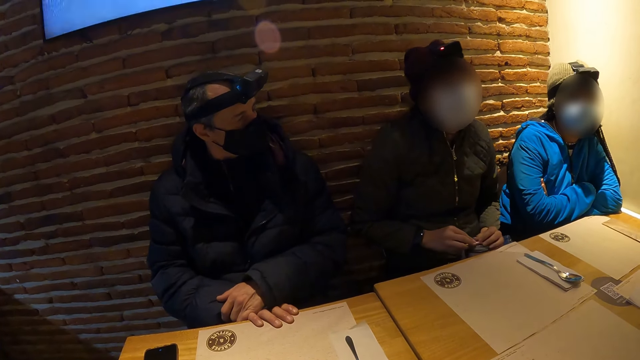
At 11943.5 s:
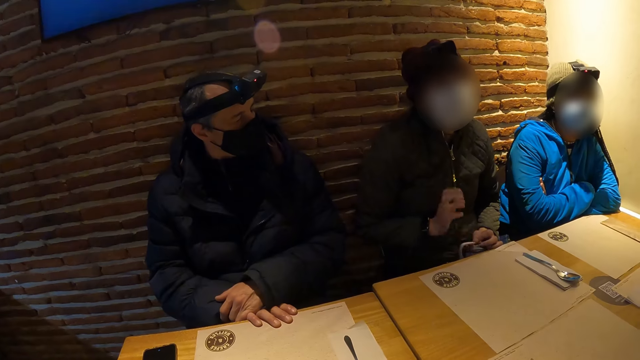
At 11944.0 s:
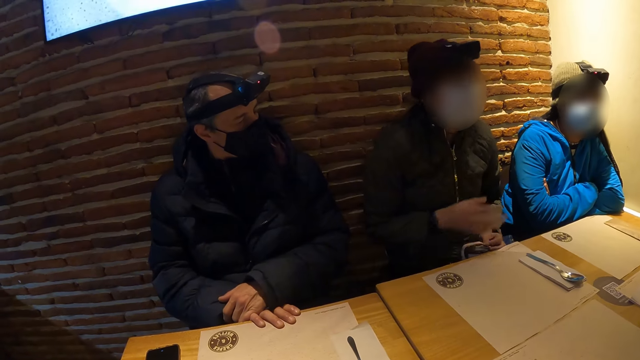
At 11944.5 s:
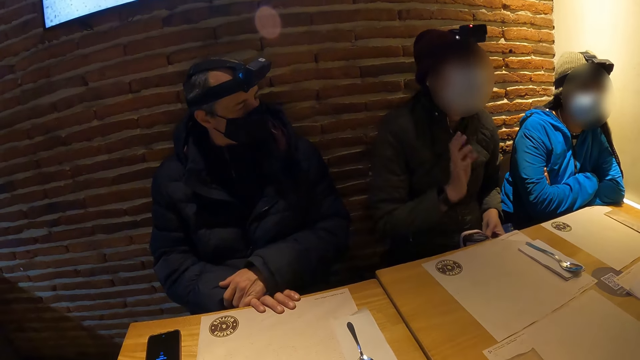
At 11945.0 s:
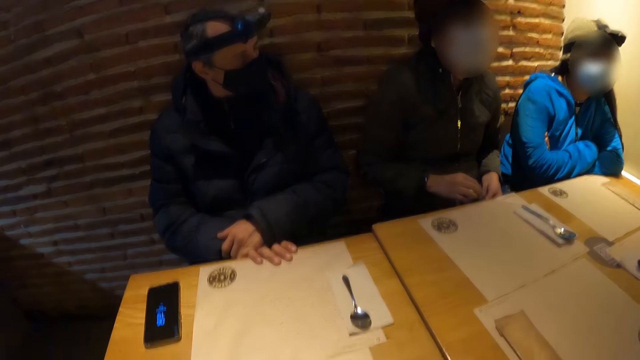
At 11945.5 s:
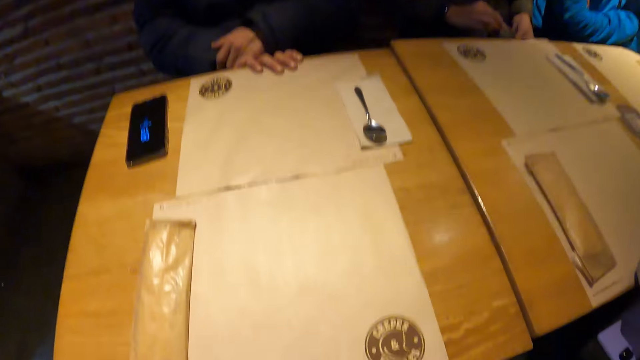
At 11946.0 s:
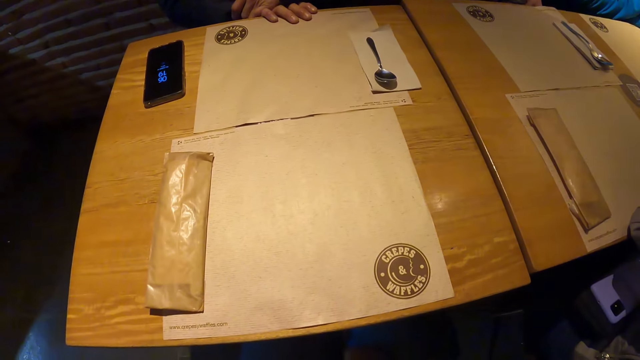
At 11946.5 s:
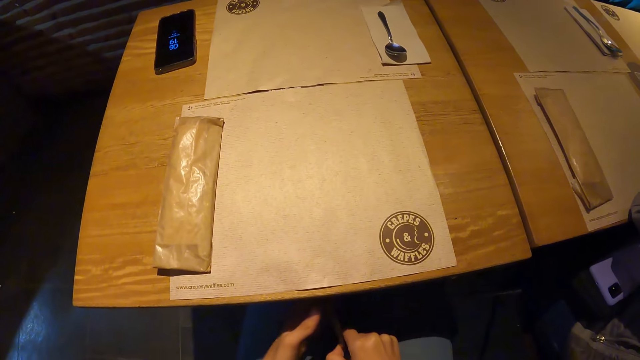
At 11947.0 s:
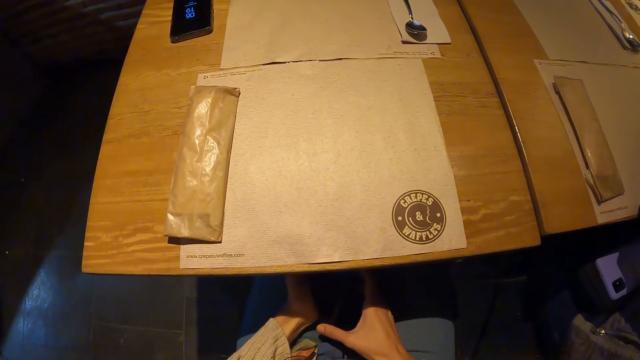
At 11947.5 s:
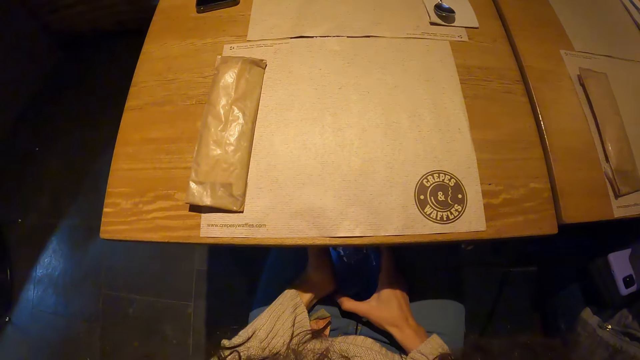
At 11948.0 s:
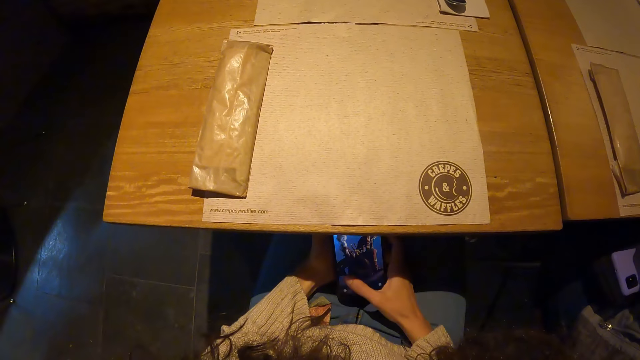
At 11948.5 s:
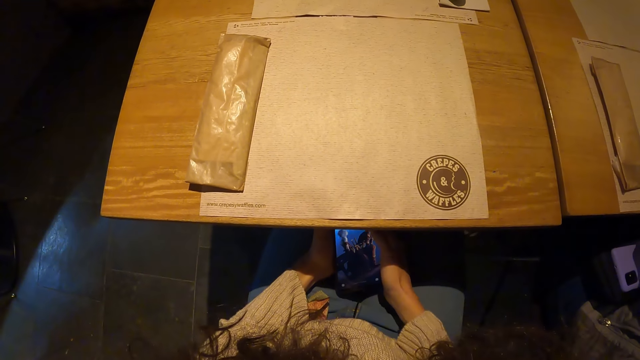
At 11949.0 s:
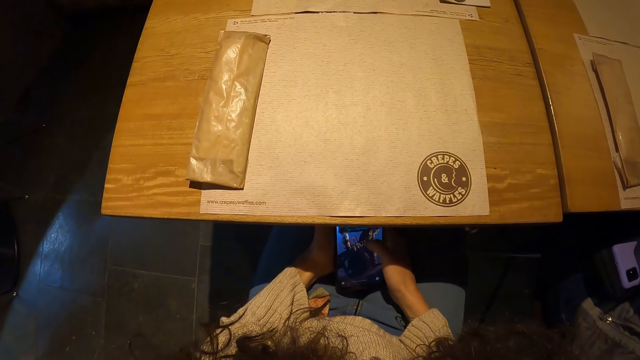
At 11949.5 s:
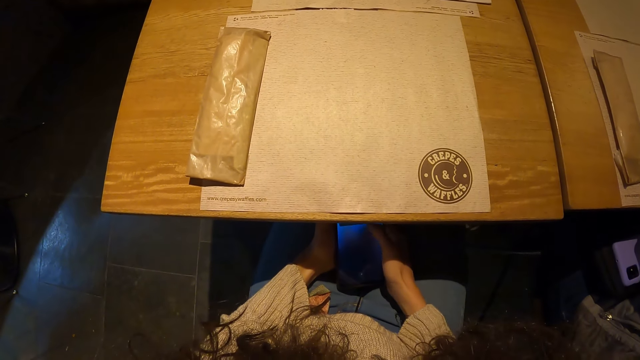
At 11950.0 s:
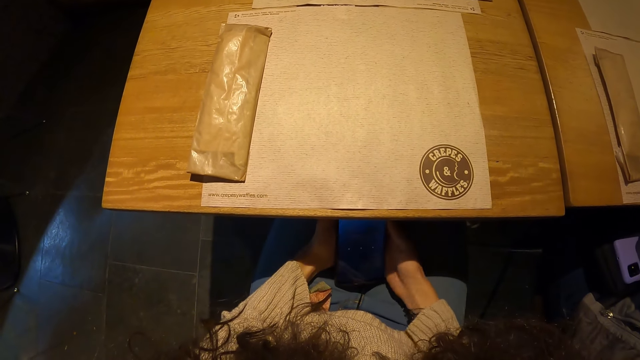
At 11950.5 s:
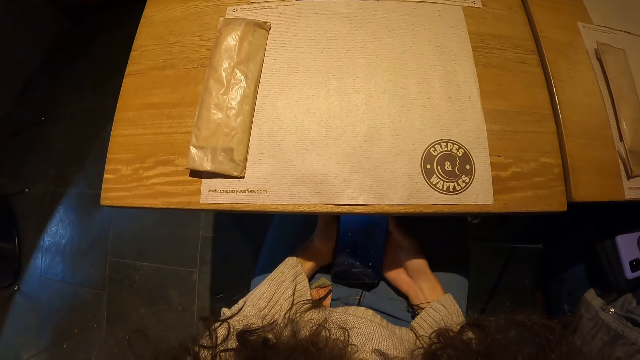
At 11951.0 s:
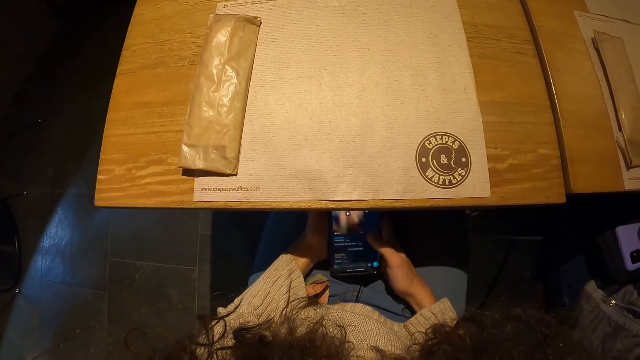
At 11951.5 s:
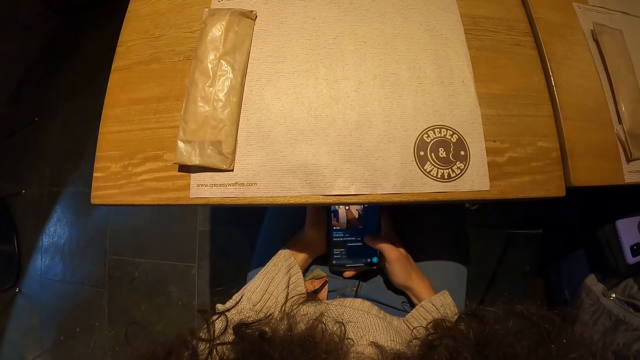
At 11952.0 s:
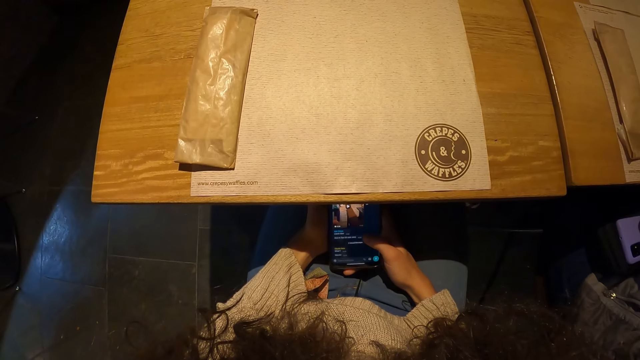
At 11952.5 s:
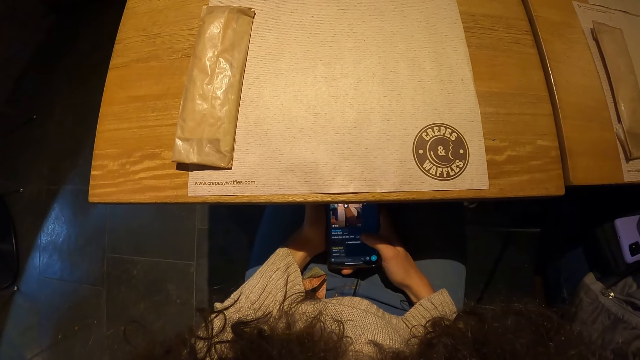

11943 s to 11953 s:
The camera wearer scrolls through a phone with both hands. They look around. They operate the phone.

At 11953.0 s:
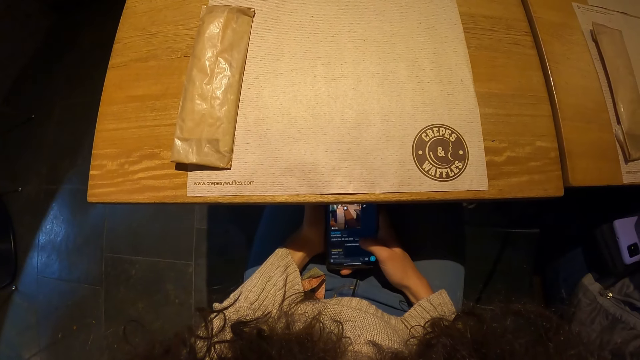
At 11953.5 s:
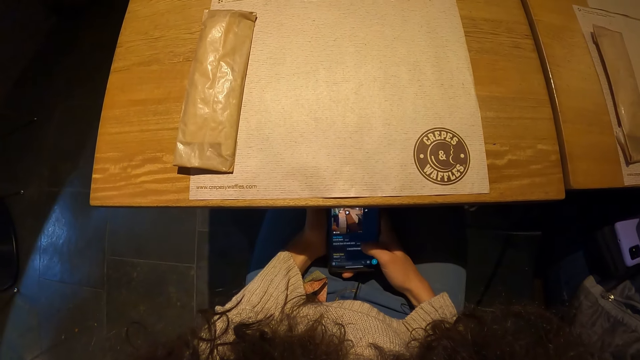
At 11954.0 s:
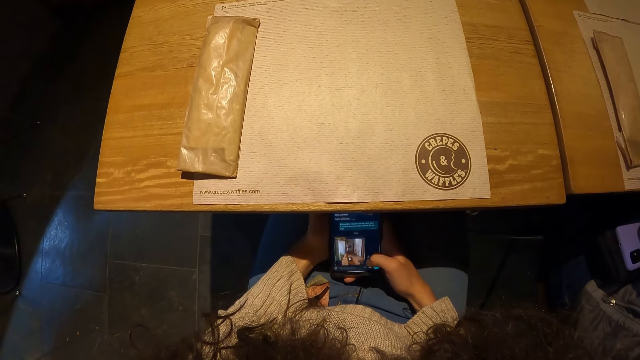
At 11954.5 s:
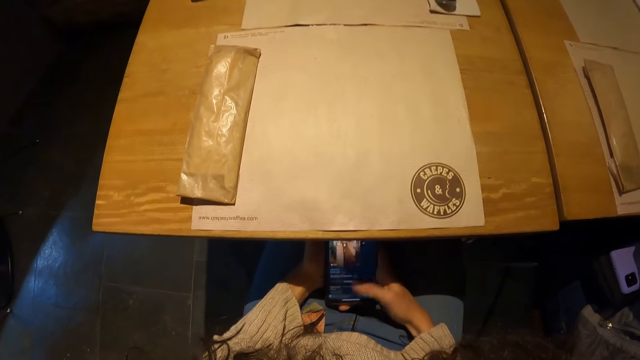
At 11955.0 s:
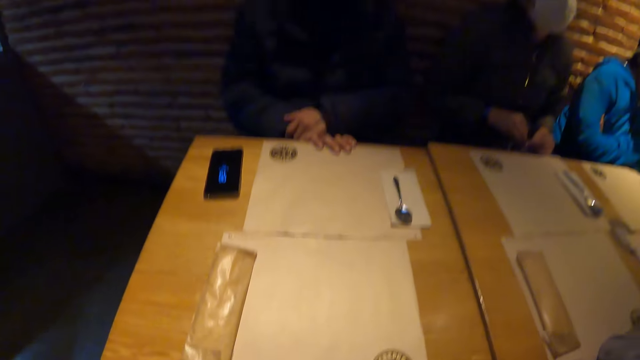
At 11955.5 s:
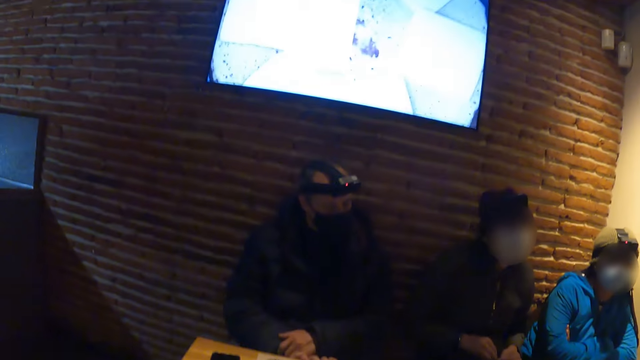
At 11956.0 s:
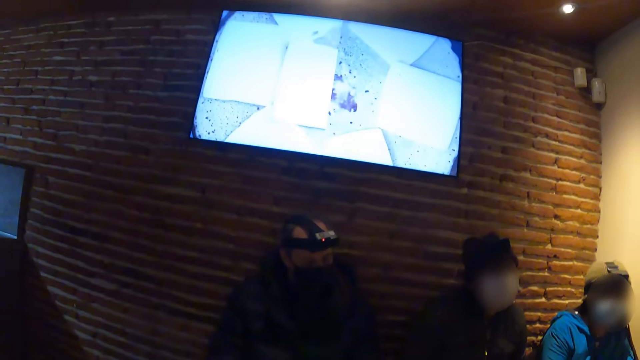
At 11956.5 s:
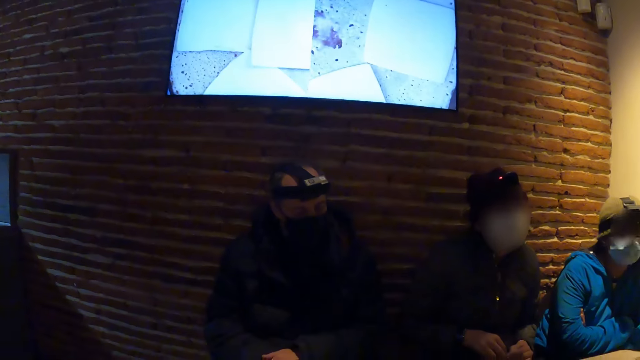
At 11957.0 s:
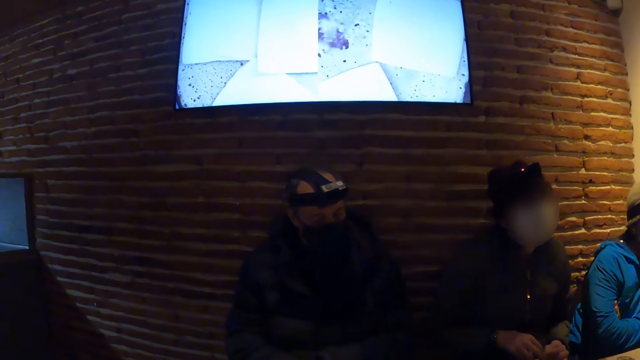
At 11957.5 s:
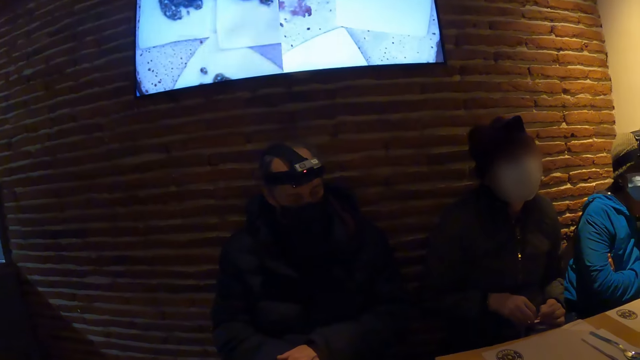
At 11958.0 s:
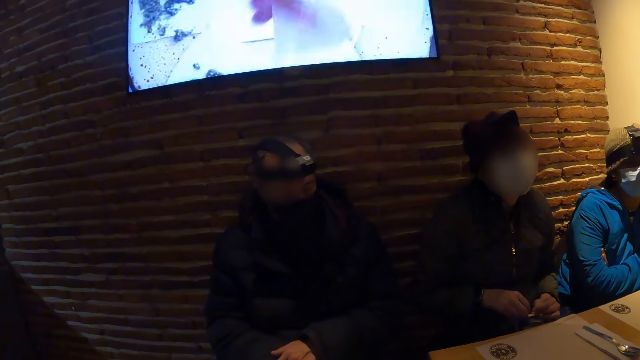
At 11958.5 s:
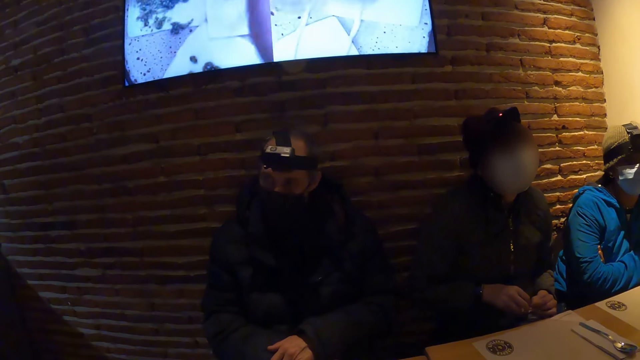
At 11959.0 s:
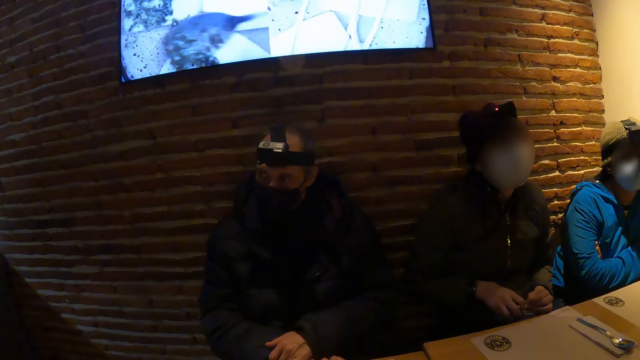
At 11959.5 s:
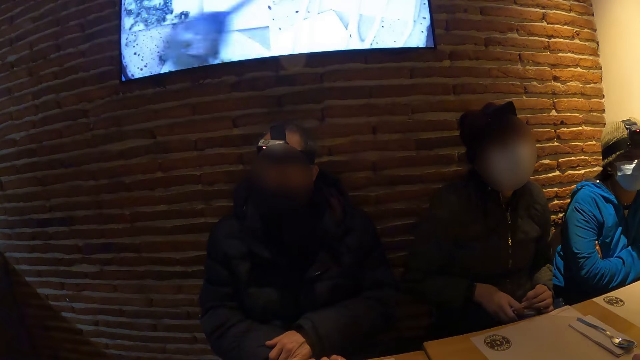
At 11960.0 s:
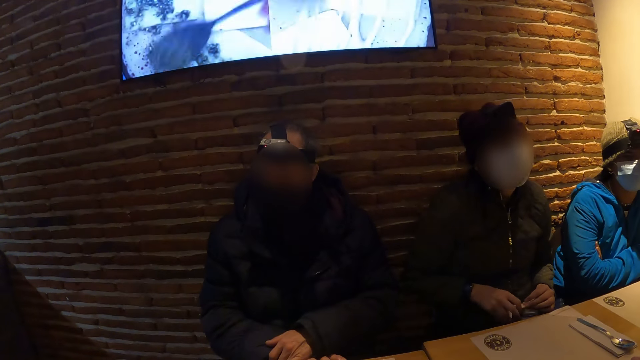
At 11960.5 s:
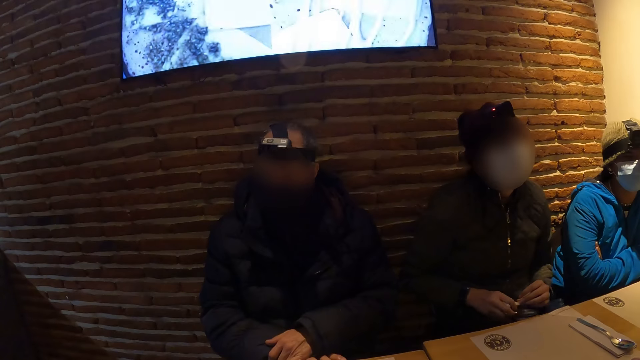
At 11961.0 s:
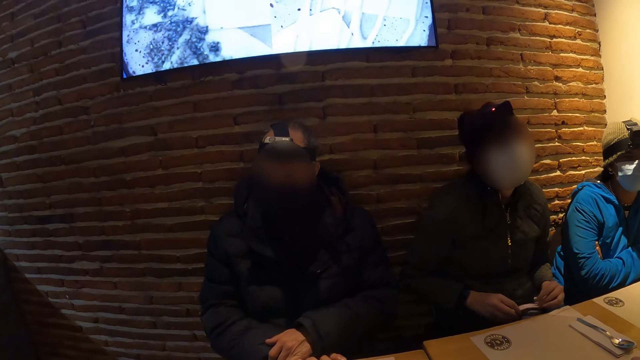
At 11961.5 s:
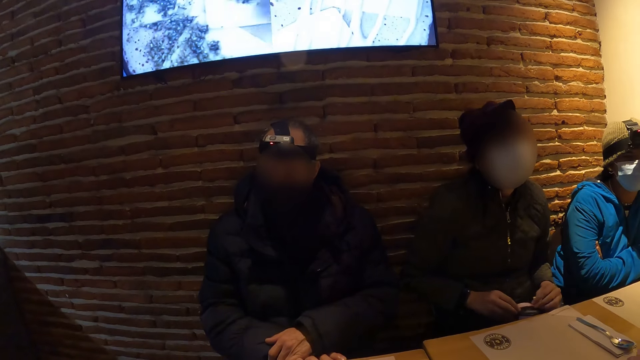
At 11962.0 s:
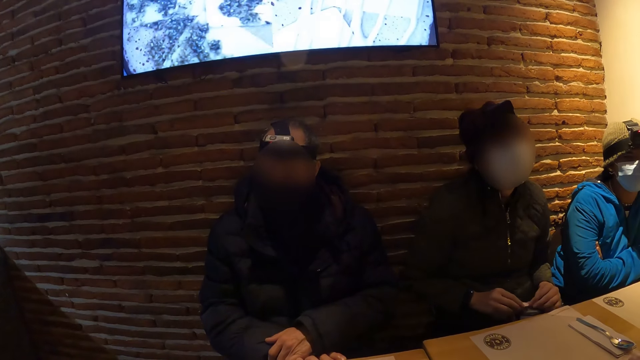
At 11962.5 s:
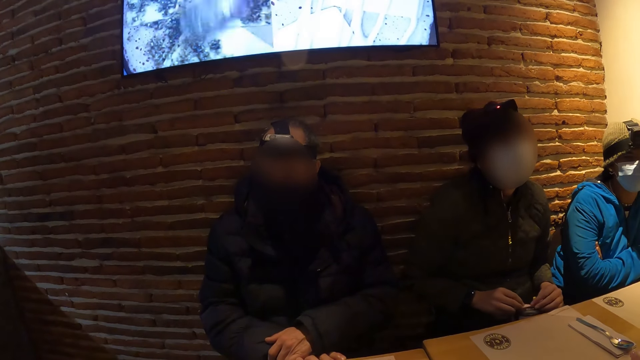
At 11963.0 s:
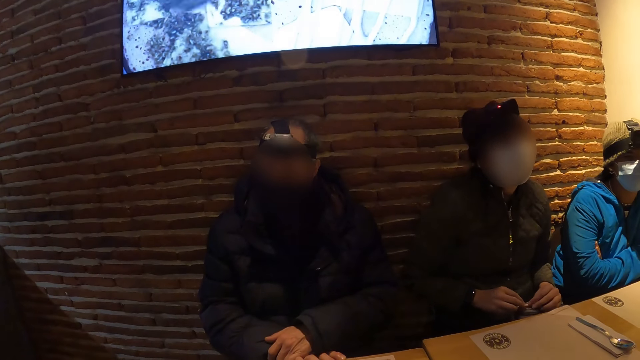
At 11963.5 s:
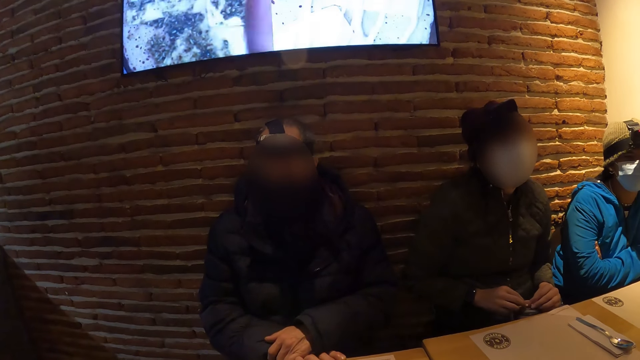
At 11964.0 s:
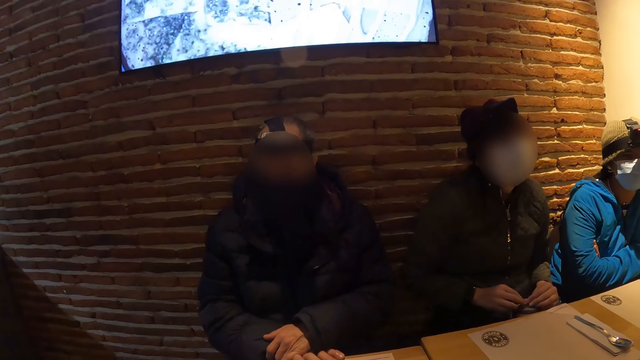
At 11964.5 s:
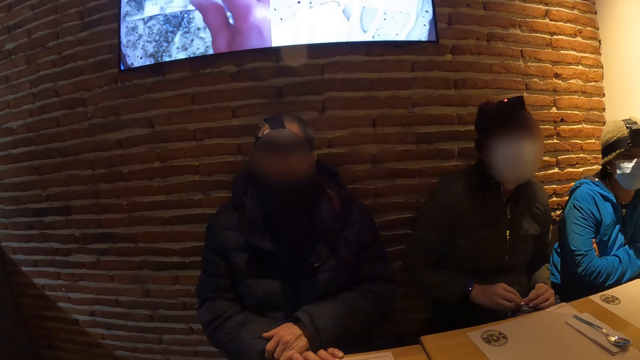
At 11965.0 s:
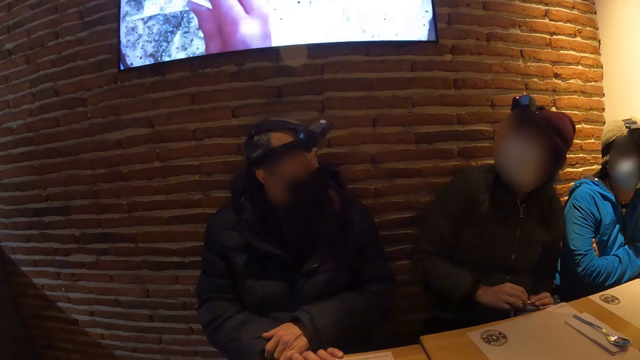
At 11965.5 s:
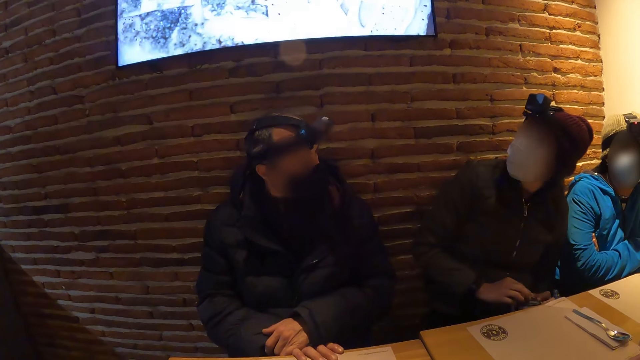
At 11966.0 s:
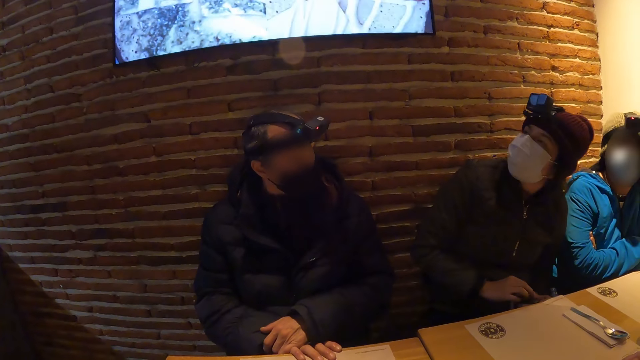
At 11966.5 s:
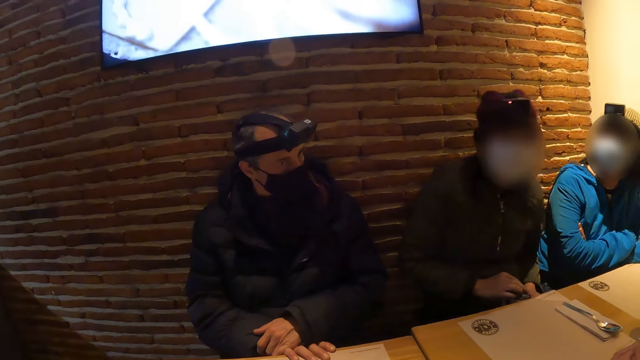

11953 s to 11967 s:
The camera wearer looks around.
